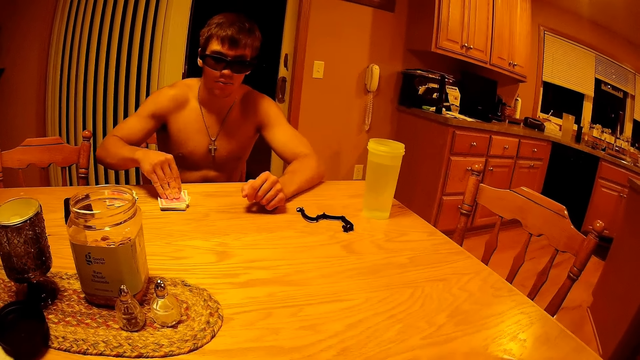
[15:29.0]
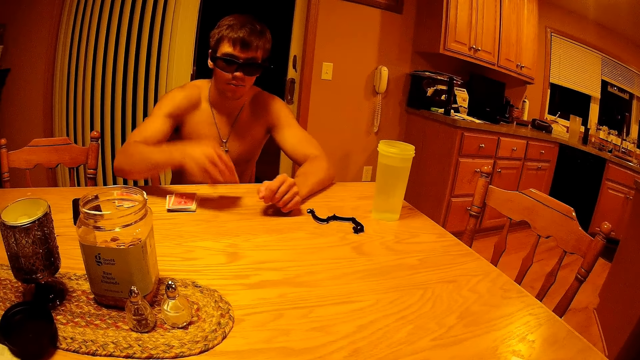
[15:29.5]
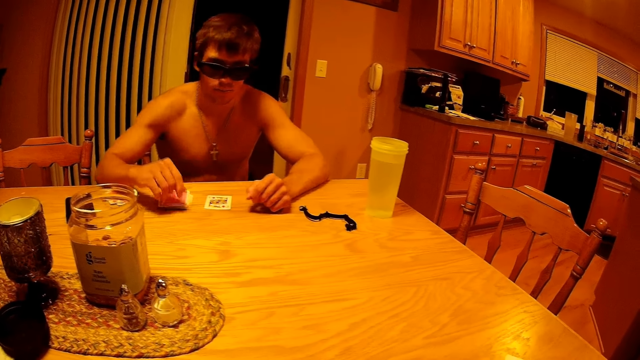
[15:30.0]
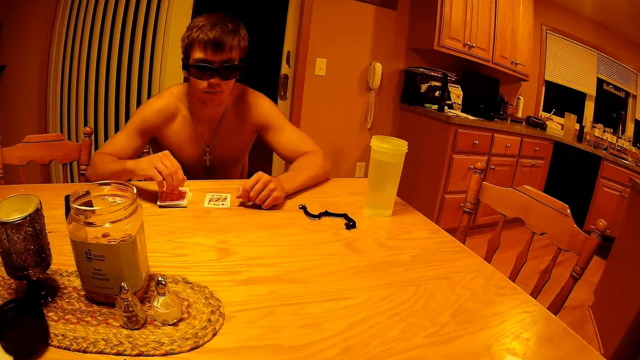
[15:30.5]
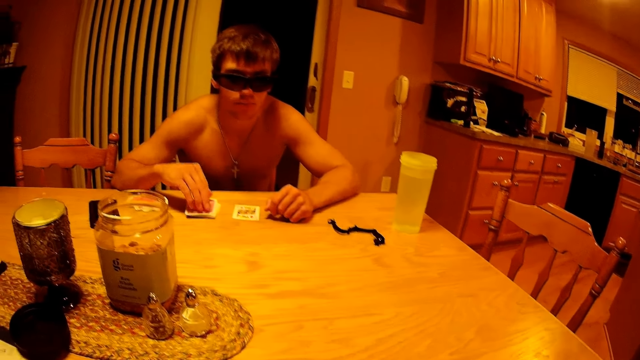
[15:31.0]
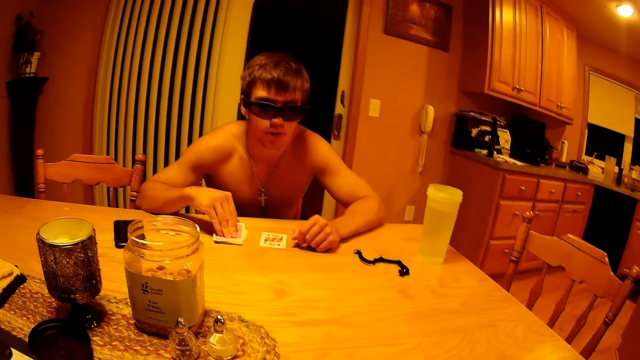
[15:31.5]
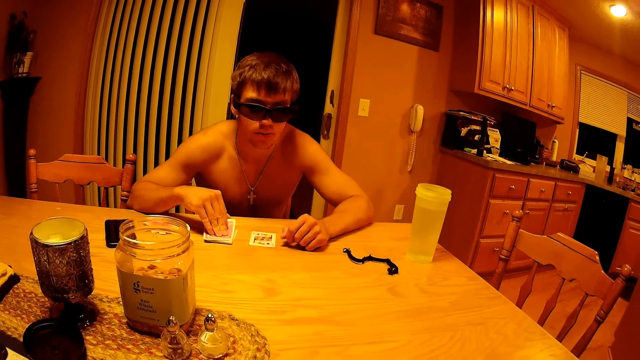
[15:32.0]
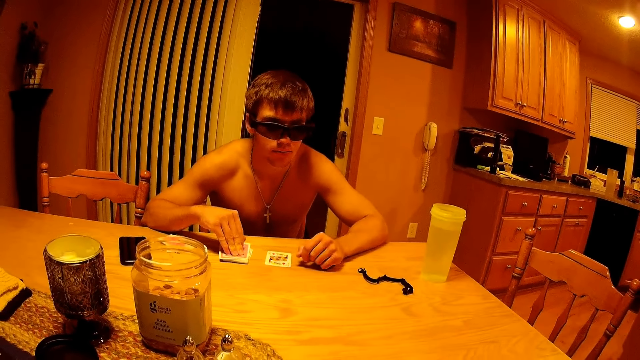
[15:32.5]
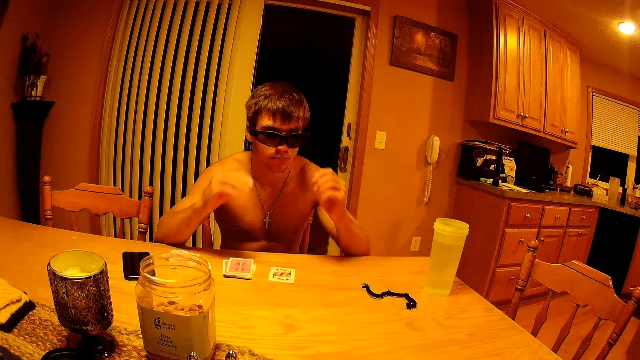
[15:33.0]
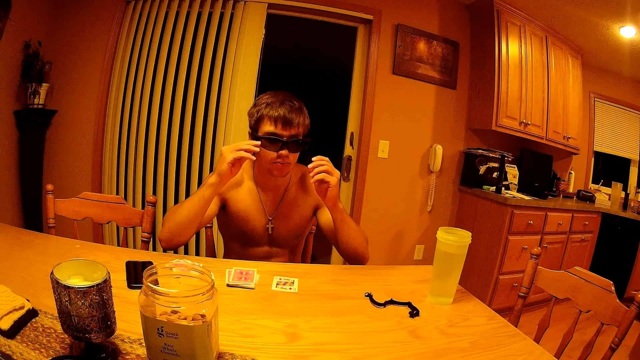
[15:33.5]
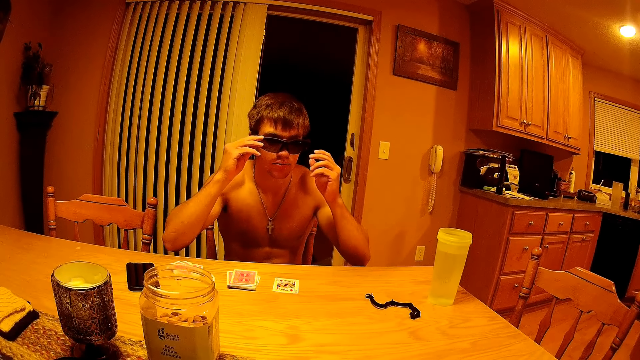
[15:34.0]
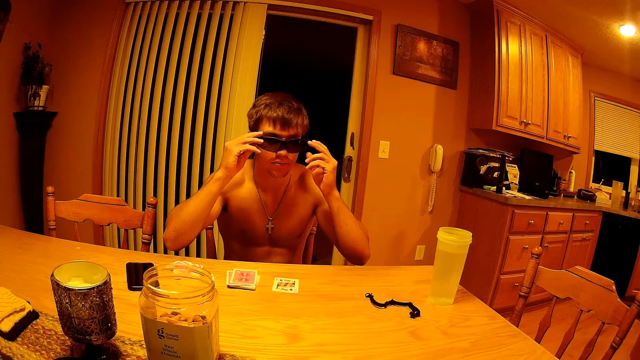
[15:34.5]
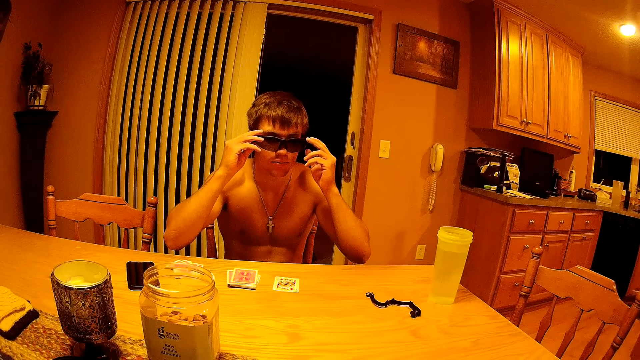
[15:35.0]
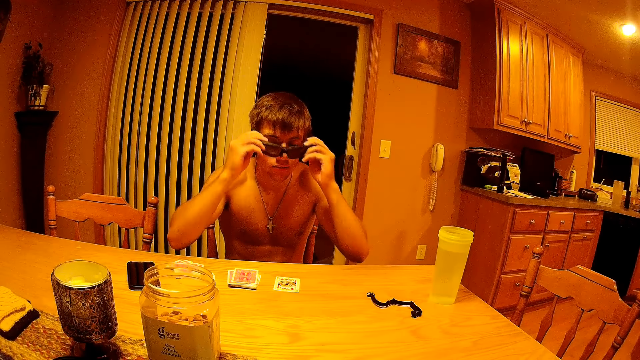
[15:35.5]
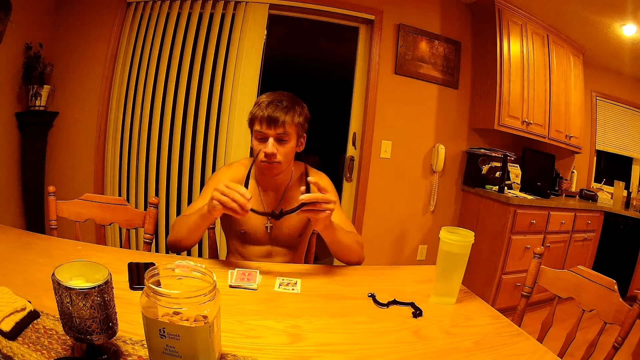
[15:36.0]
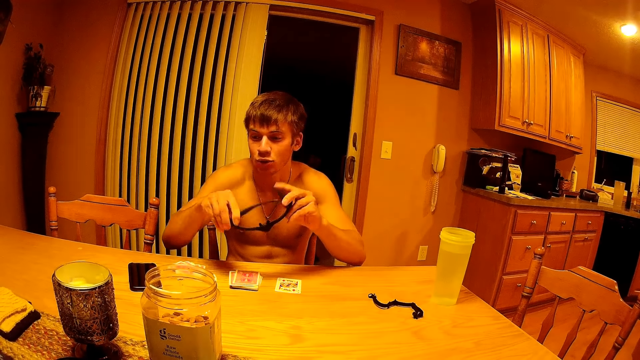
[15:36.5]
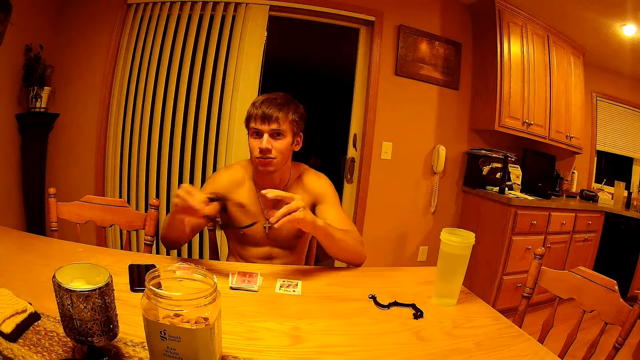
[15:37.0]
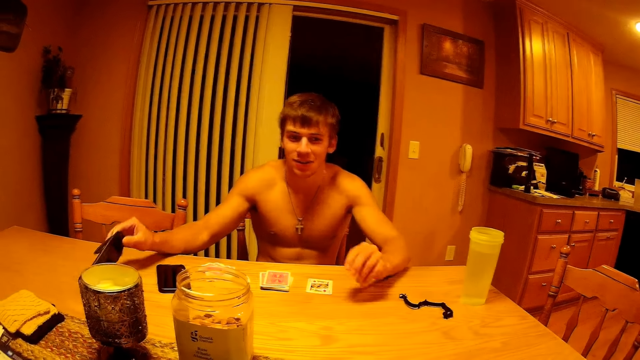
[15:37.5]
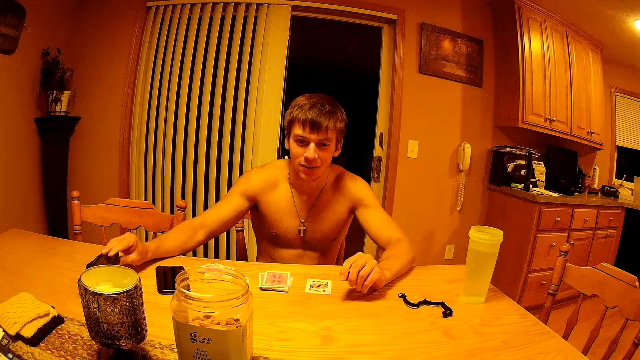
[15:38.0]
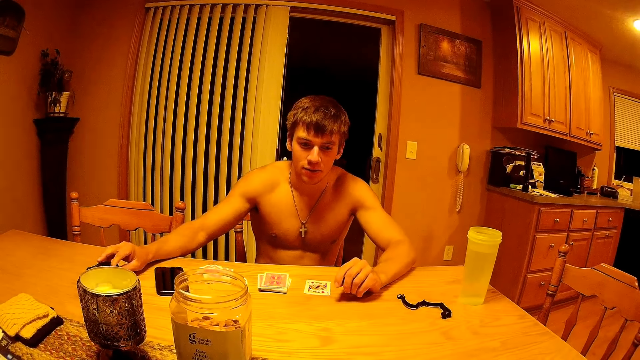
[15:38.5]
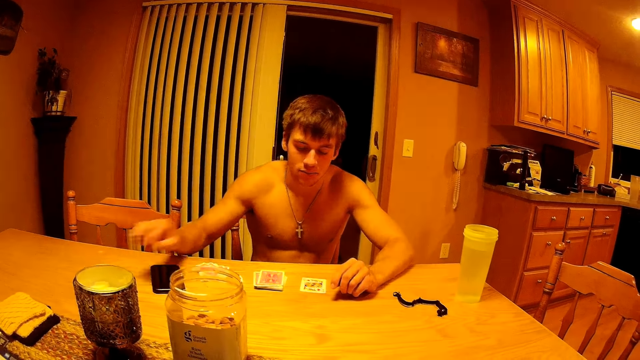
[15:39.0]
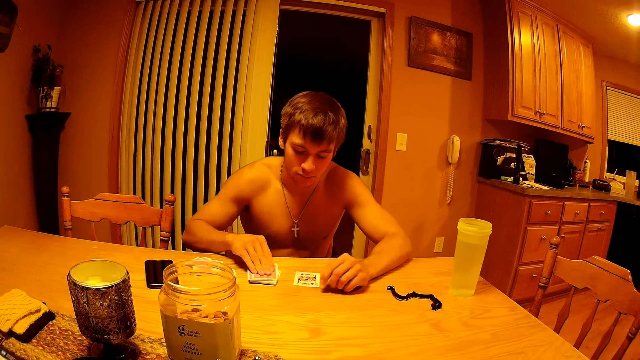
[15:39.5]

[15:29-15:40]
The man puts a card on the table. The man touches the deck of cards with his right hand and takes his hand off the deck. The man touches his sunglasses and takes off the sunglasses. The man folds the glasses and puts the glasses on the table.

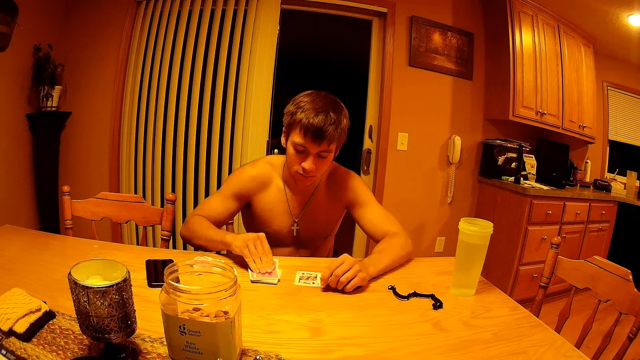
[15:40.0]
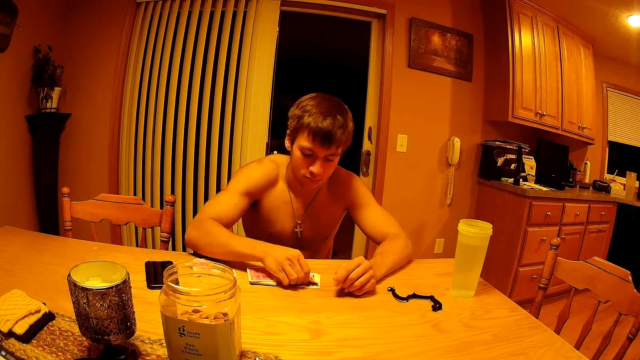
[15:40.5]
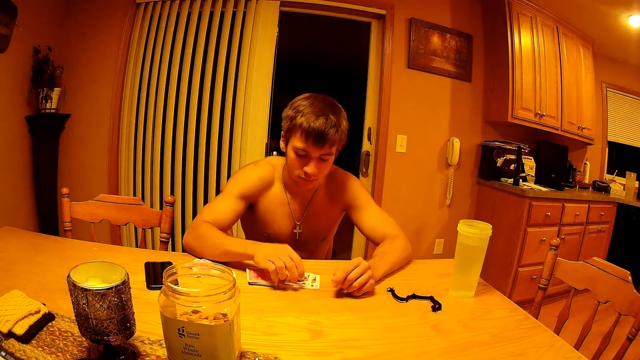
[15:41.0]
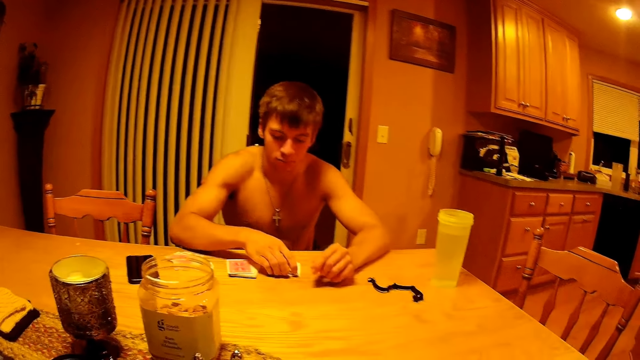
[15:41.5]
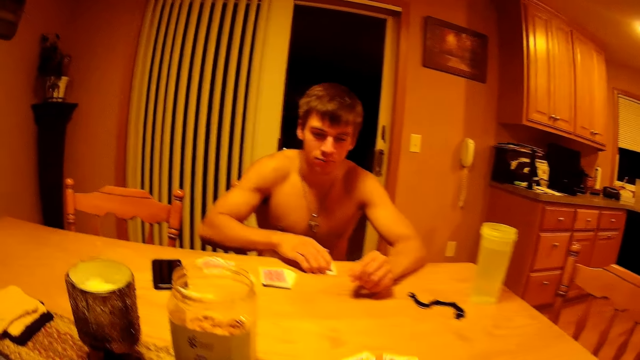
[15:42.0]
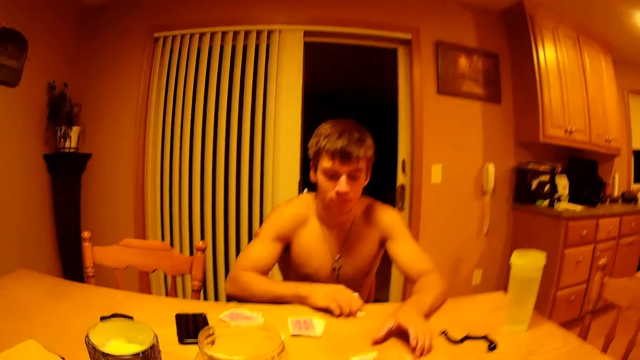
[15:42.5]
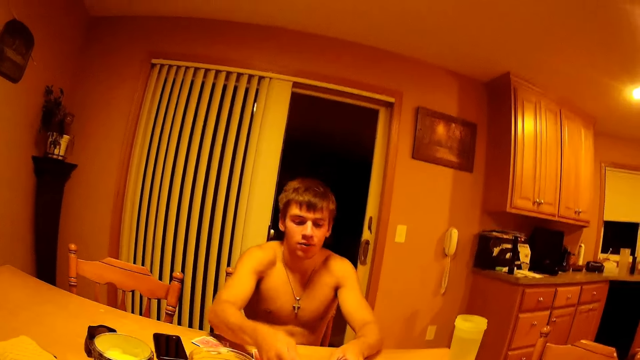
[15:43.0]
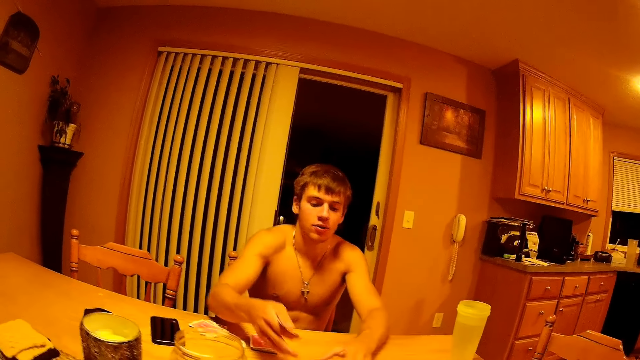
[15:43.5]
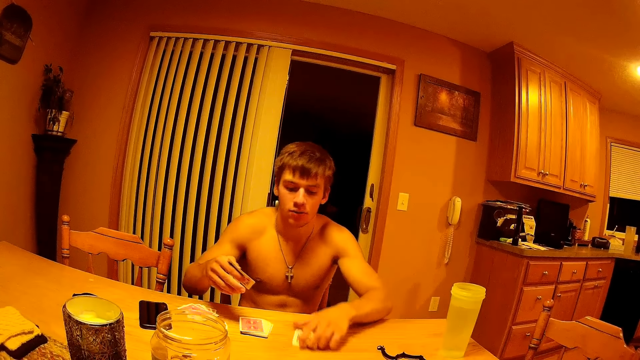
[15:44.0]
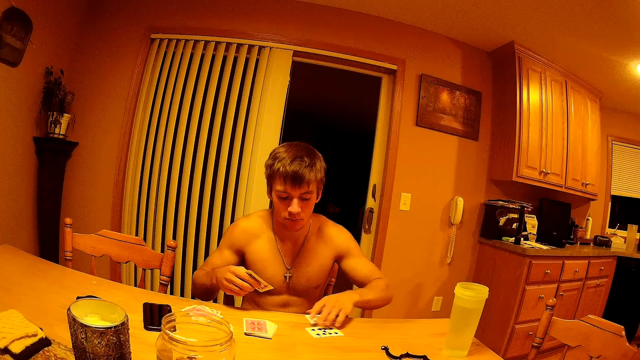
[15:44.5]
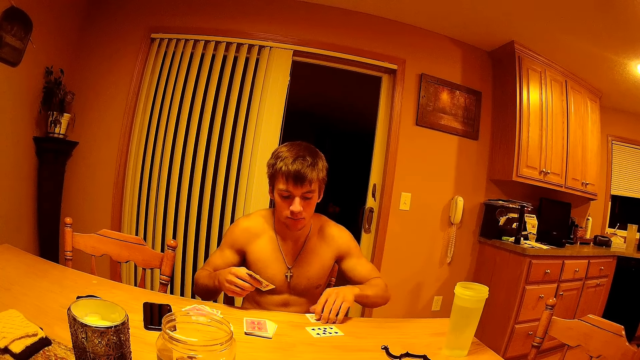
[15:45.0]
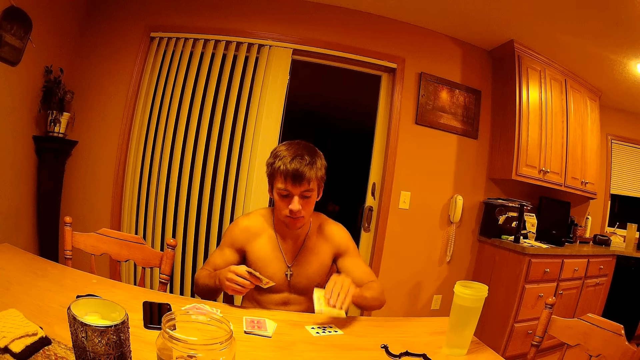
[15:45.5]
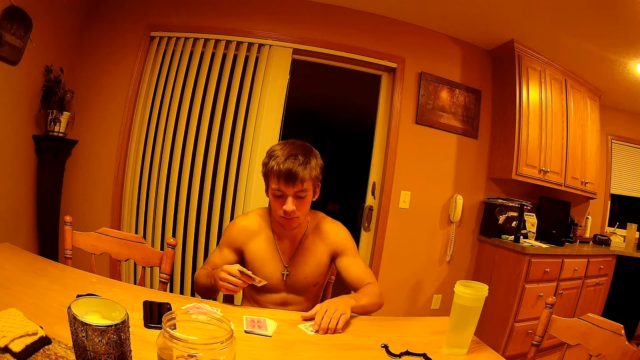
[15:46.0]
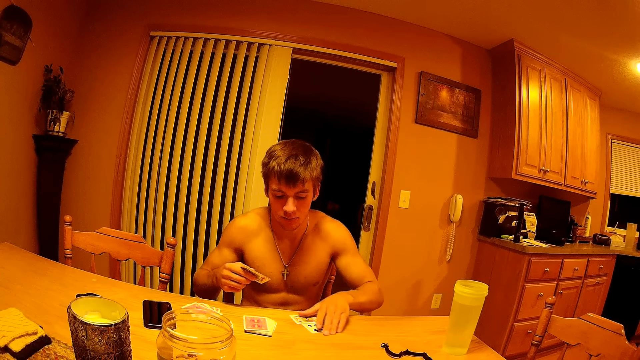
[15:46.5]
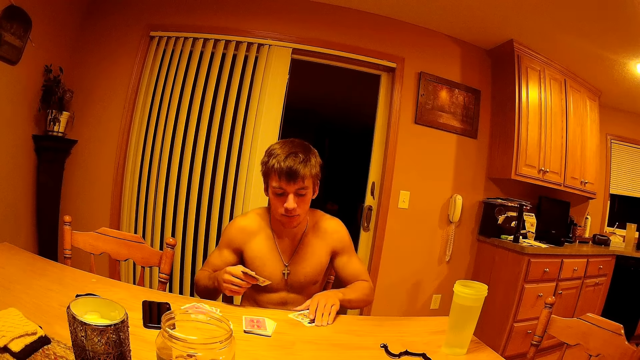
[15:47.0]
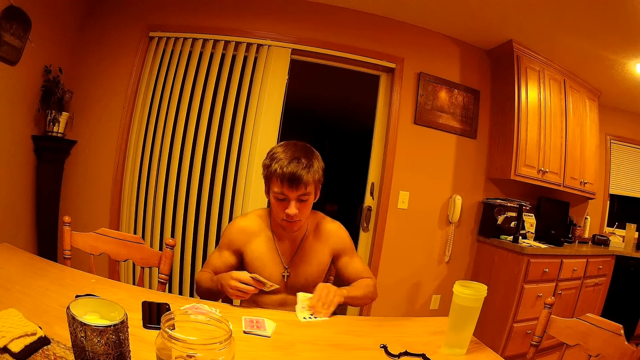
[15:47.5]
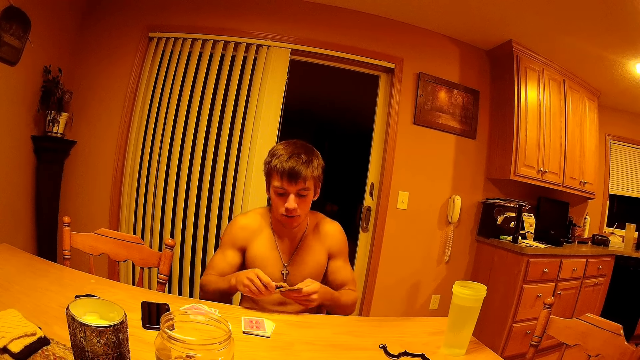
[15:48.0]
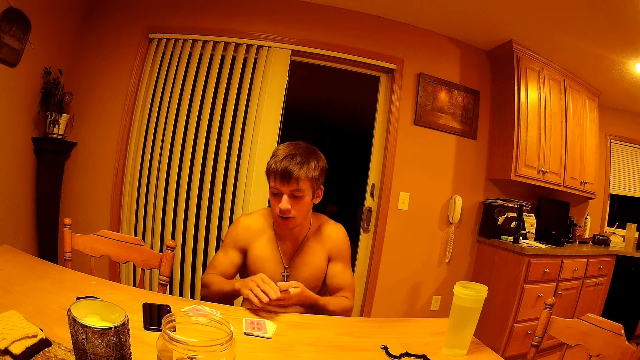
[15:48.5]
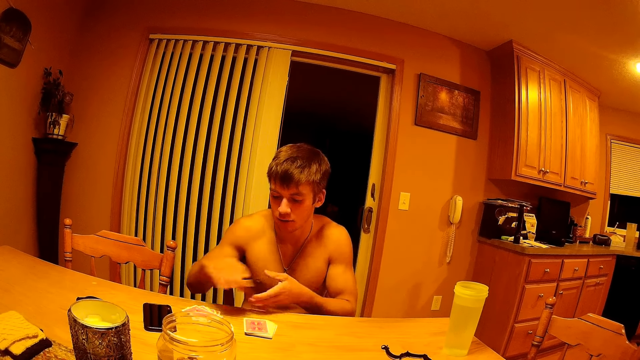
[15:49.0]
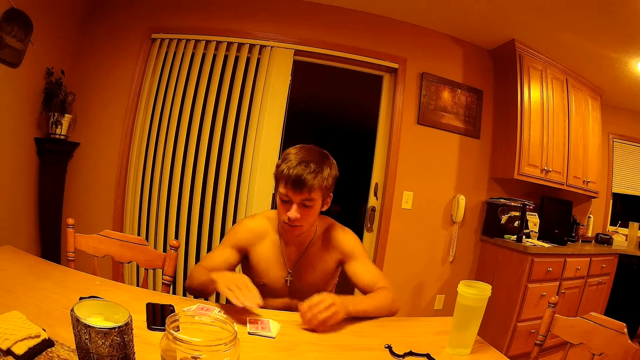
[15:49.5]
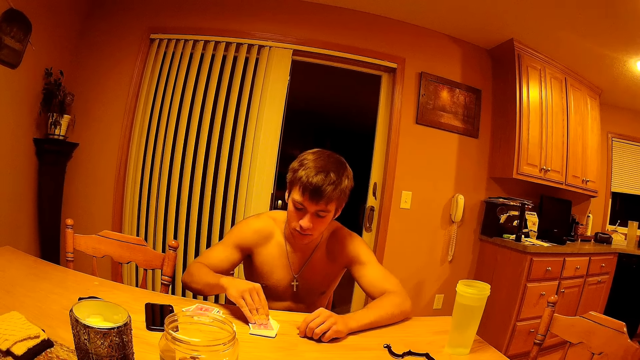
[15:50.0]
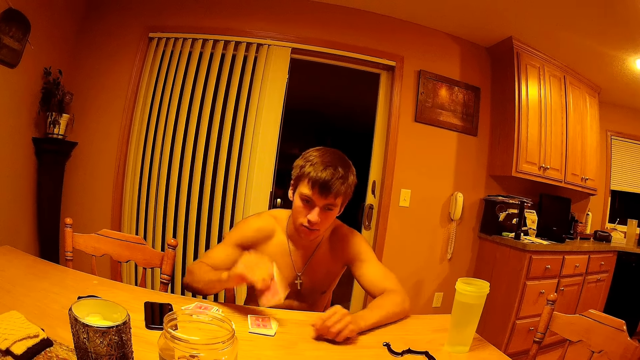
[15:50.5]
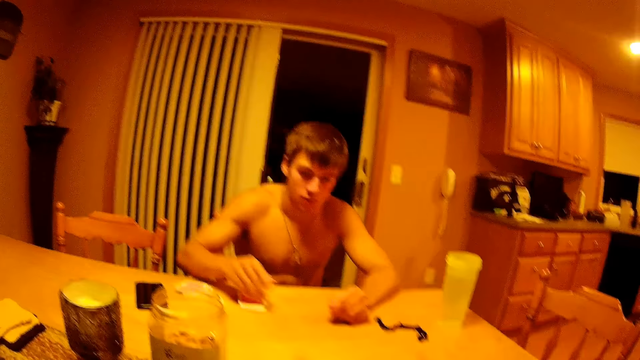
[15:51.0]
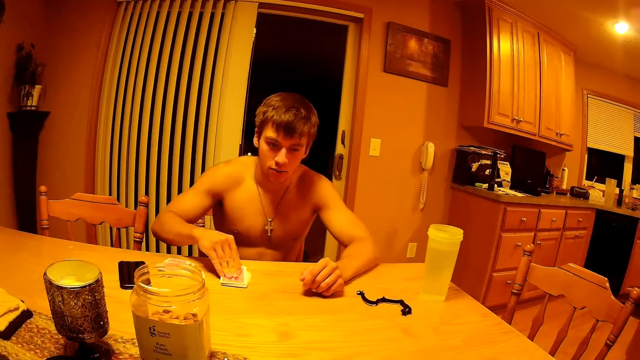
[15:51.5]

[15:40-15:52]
The man plays the cards. The man picks a card from the deck and puts the card on the table. The man collects the cards. The camera wearer moves some cards to the man. The man picks cards from the table with his right hand. The man picks cards from the table with his left hand and puts a card on the table with his left hand. The man picks a card from the table with his left hand. The man holds the cards with both hands. The man puts a card on the table with his right hand. The man picks a card from the deck. The man plays the cards. The man passes a card across the table.
